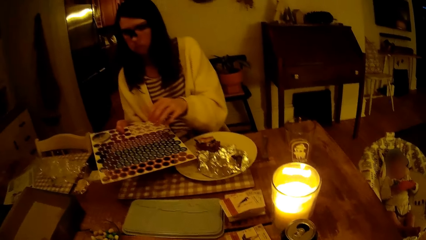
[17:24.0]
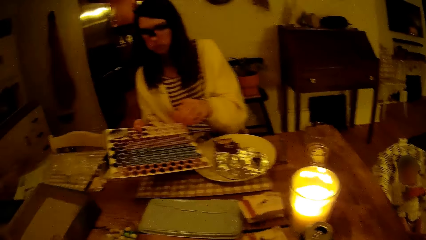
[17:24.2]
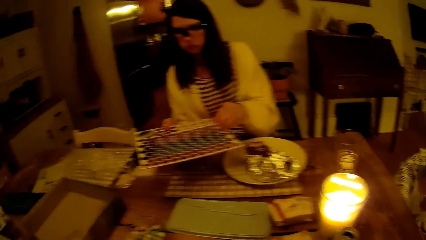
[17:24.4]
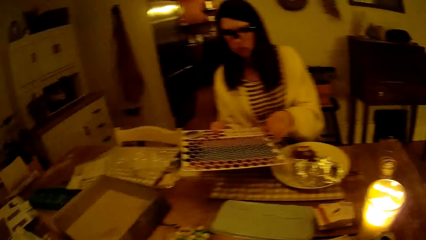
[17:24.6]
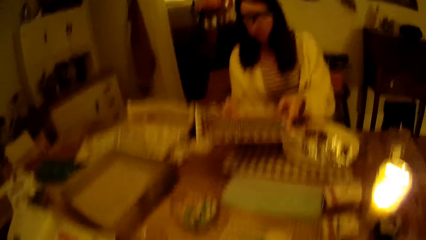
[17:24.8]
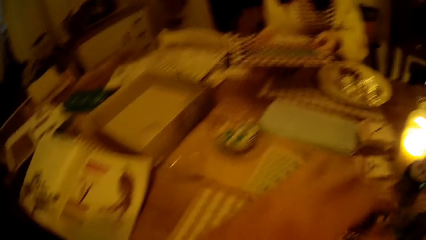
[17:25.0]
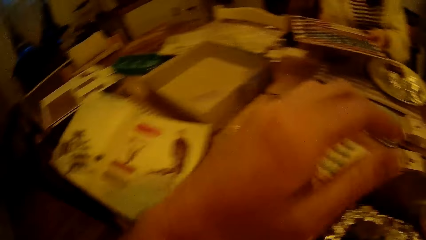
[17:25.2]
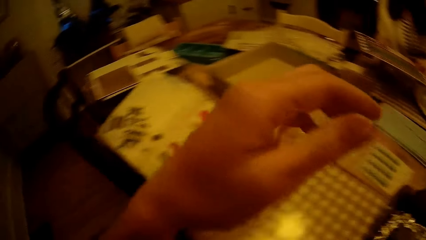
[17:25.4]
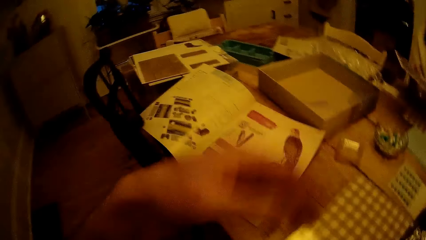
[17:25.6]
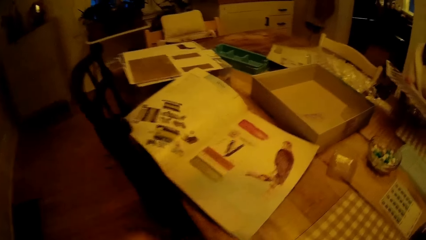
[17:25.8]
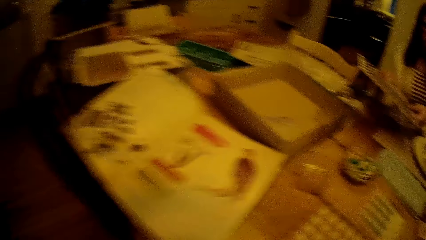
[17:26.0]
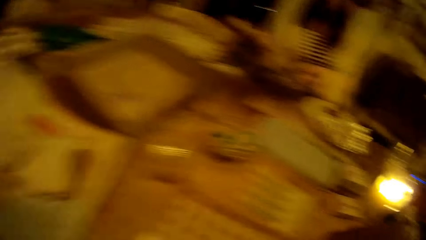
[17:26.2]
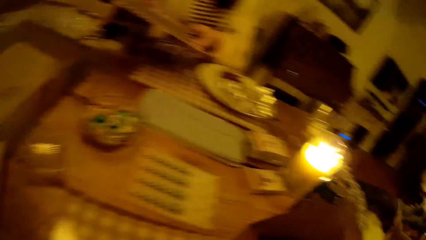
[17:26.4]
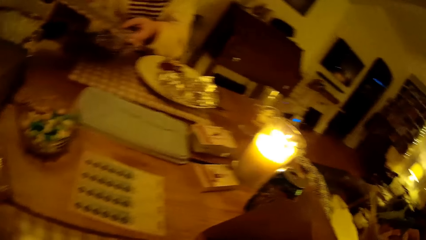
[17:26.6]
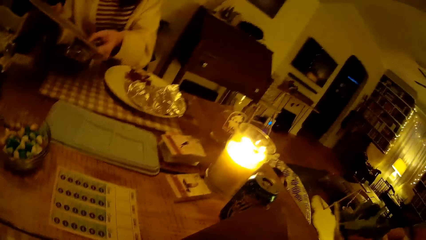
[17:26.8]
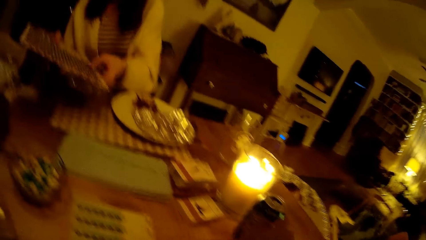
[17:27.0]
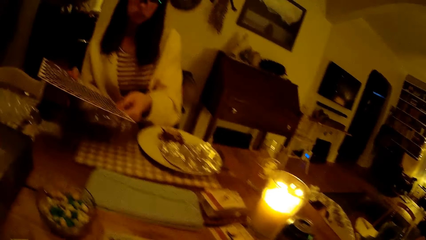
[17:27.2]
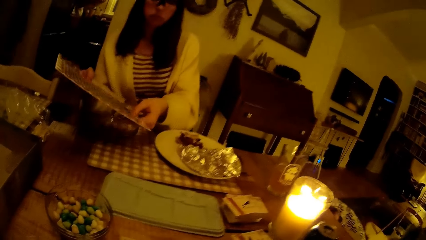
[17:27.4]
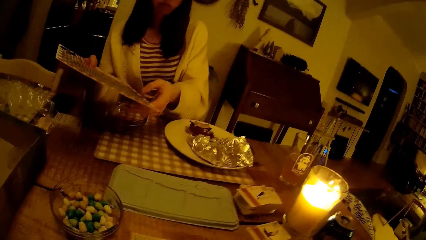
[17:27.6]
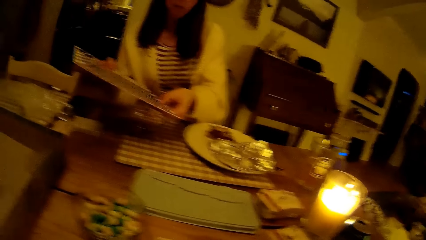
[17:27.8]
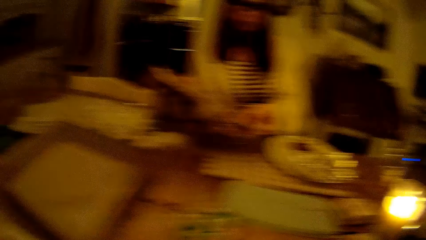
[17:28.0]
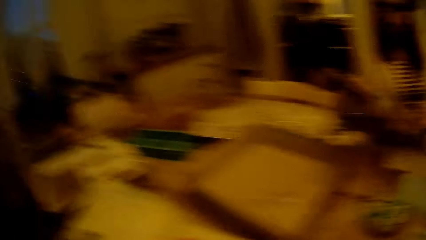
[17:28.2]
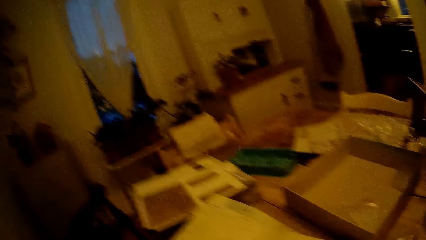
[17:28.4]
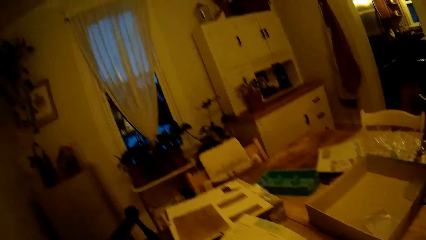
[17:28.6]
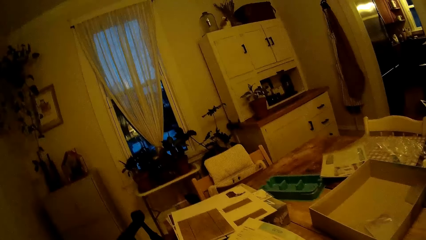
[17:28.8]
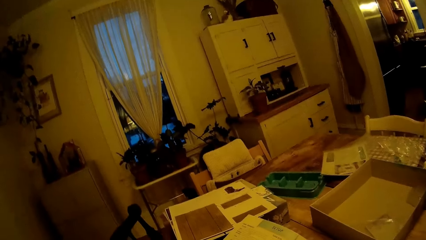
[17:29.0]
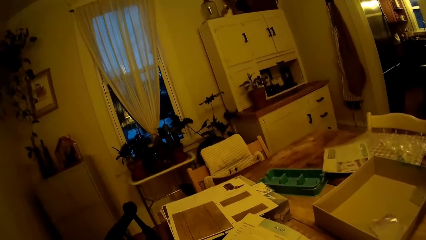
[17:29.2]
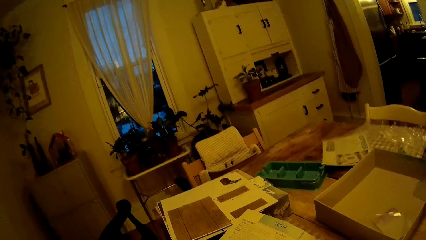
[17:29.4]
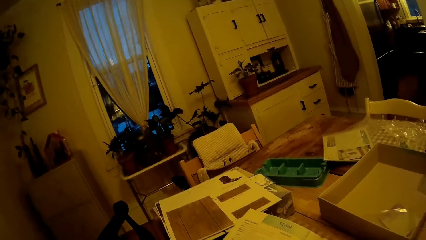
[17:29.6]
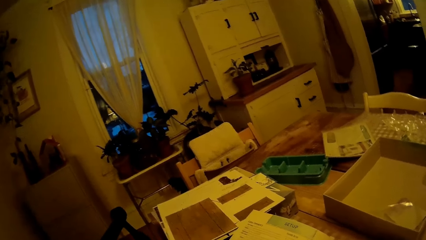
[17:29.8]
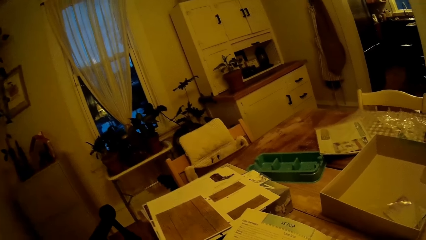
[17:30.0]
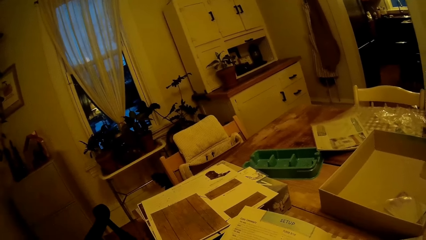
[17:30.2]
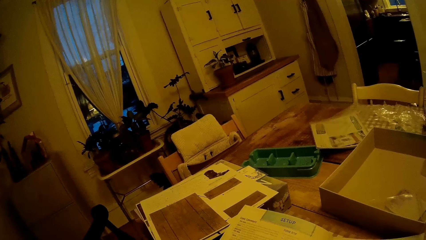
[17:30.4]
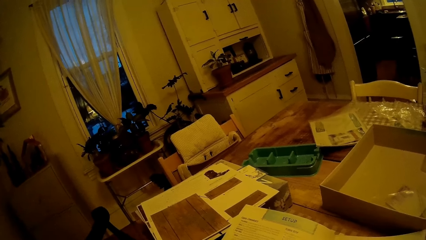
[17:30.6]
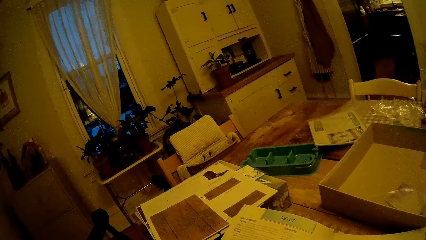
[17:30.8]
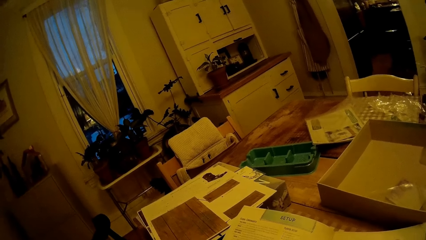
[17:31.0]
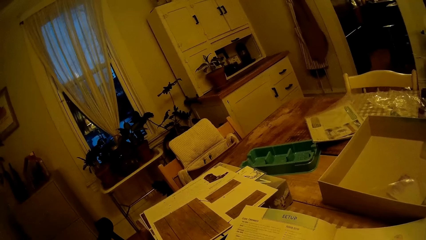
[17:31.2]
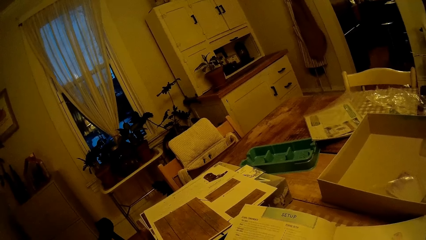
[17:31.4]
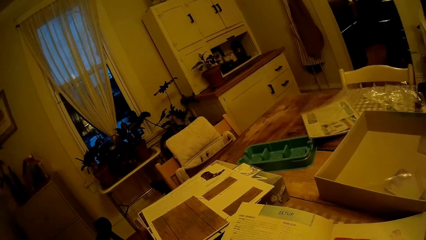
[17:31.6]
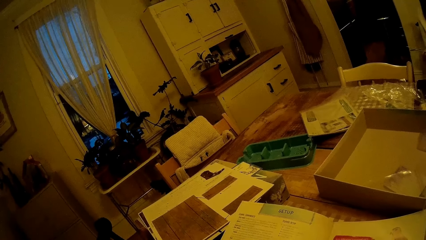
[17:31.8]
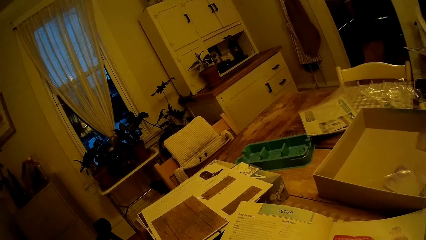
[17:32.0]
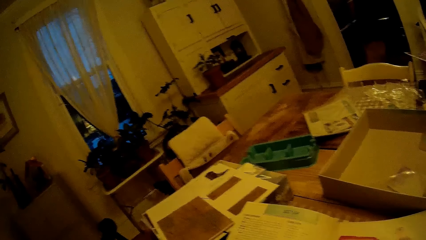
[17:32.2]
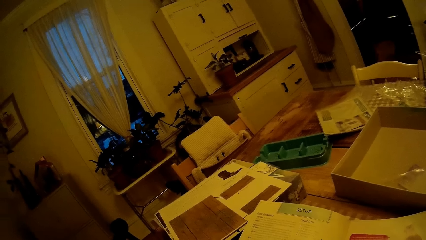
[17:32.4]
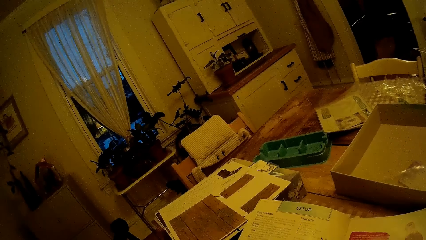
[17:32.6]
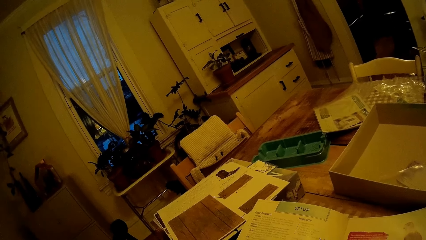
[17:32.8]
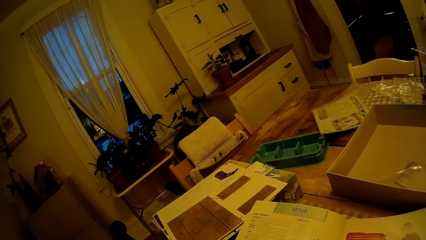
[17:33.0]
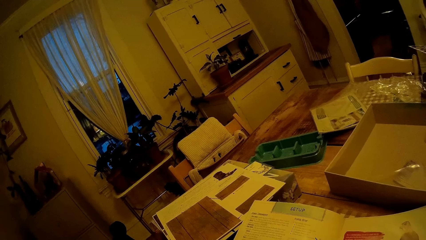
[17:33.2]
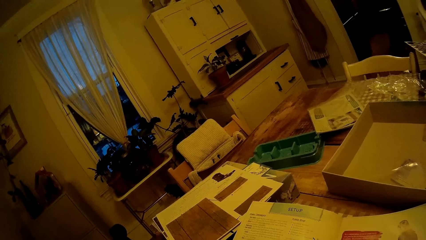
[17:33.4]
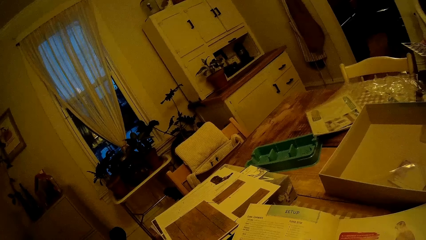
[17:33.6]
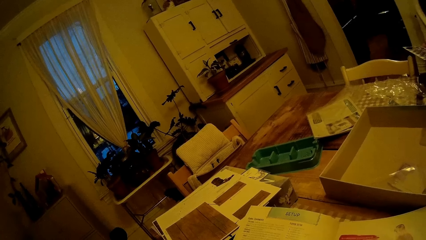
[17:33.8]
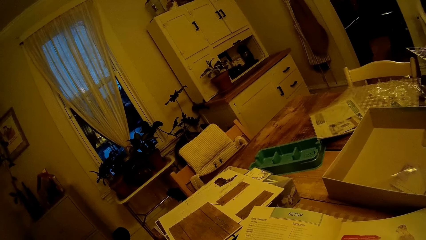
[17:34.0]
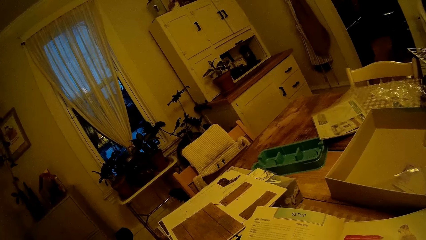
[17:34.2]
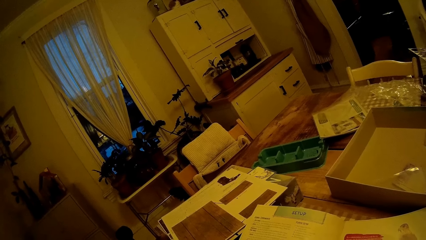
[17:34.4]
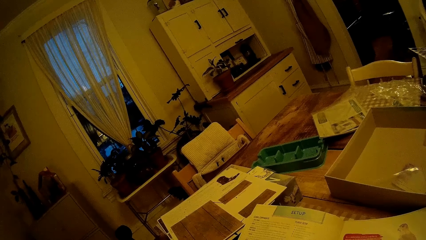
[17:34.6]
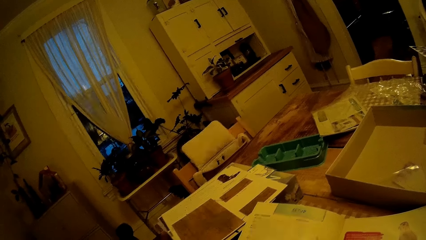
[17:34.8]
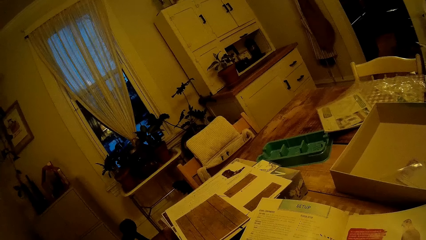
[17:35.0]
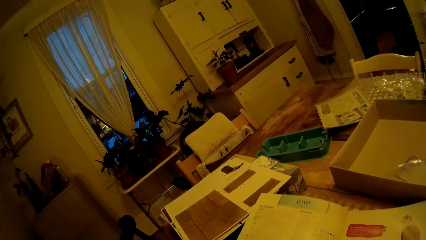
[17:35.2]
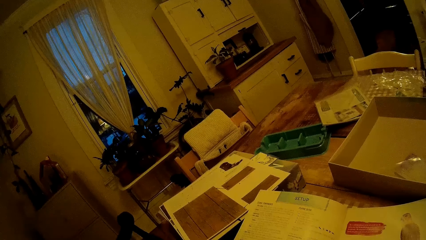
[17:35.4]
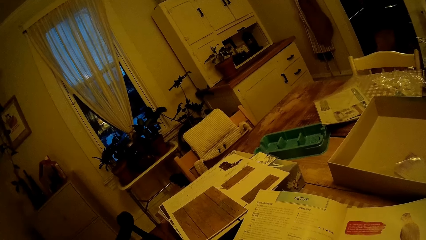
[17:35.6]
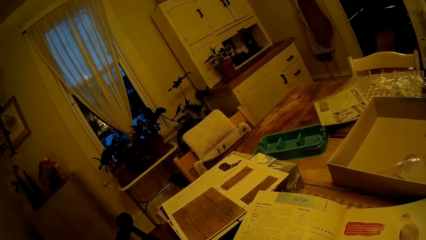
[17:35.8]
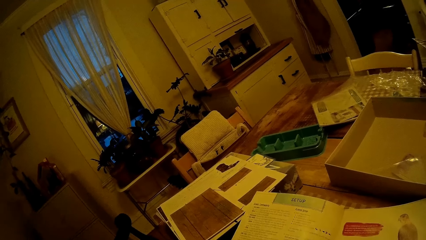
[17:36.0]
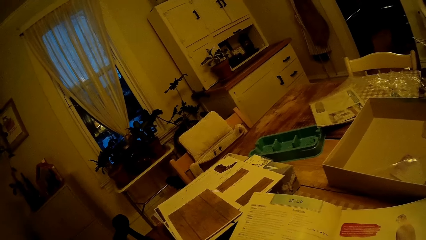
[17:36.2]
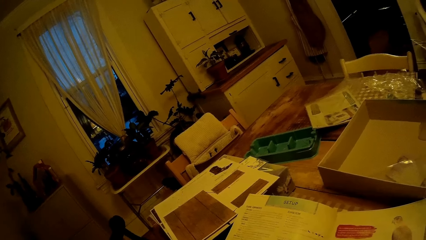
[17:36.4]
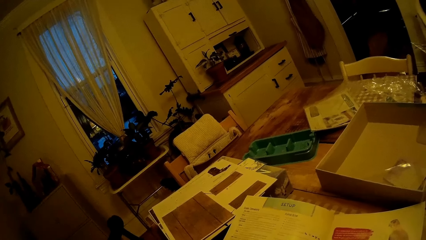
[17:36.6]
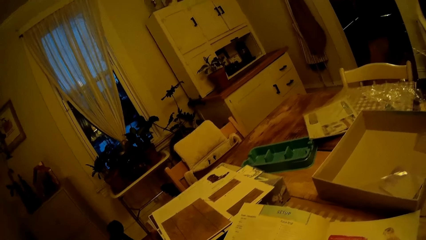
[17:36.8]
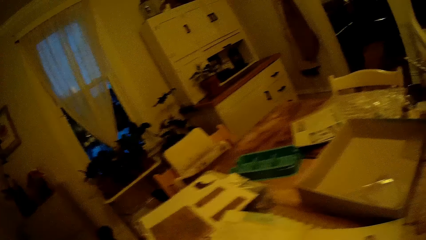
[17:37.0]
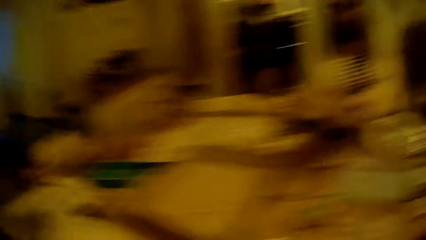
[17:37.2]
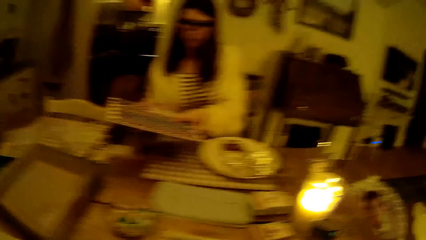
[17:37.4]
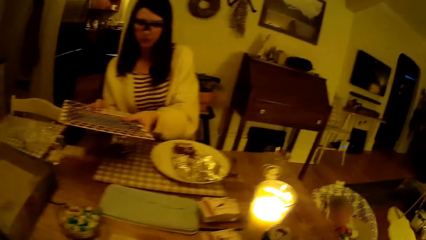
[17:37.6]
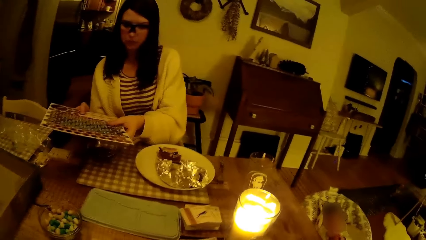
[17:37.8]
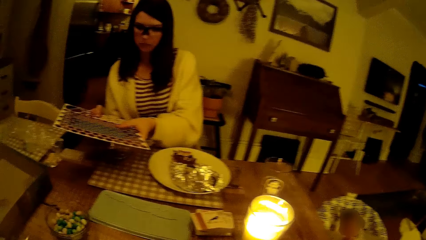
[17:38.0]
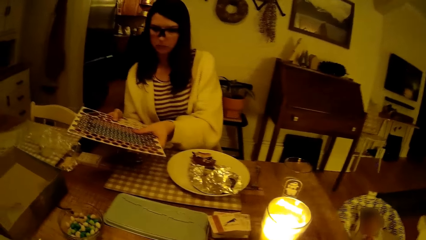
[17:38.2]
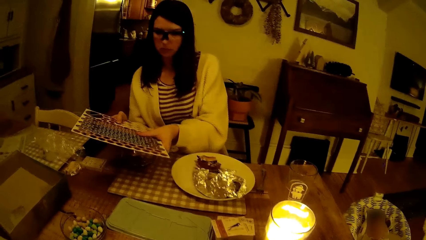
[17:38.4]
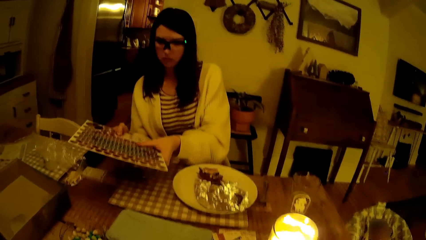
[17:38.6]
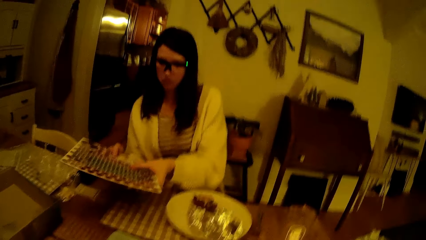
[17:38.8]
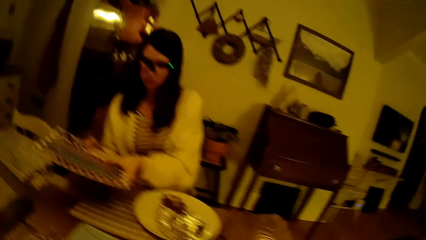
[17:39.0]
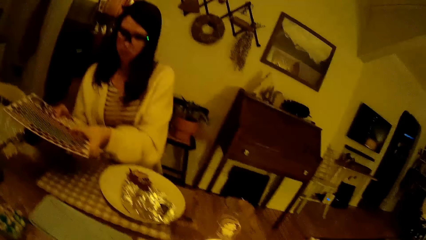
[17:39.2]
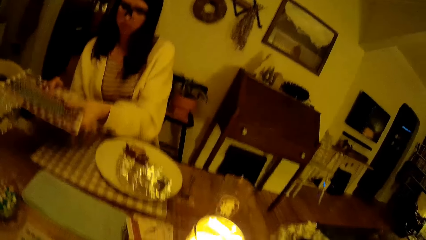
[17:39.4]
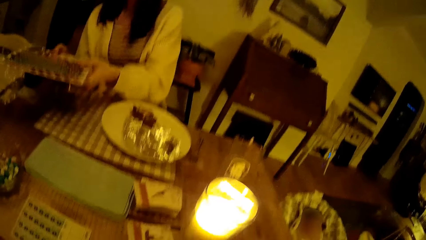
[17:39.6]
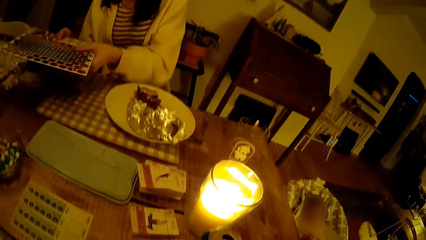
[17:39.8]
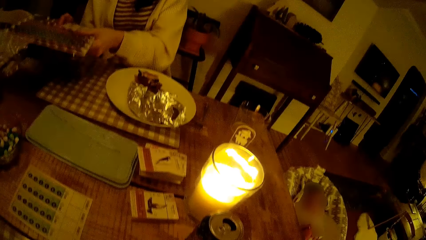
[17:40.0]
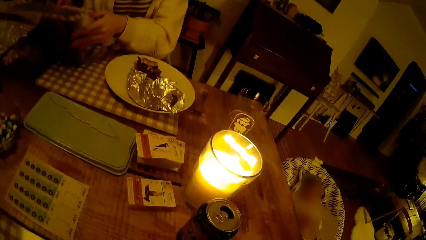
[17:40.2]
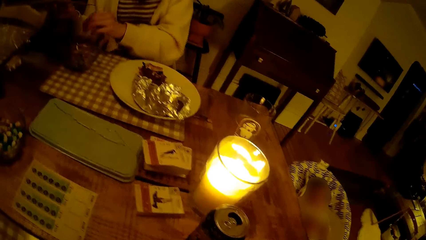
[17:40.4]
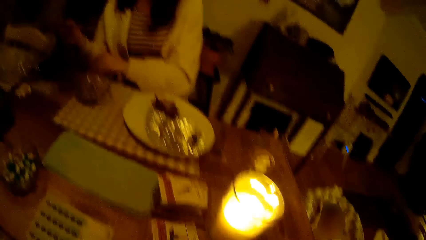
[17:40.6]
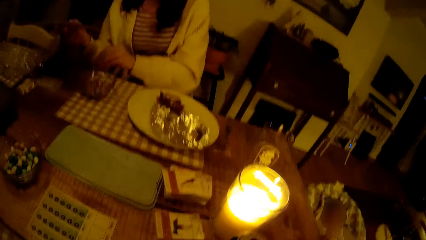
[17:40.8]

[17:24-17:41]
The camera wearer moves his hand. A woman detaches the bits from the cardboard. The camera wearer stares at the table. The woman removes the food tokens from the board into a bowl with her right hand. The woman picks up a food token on the table with her left hand.
